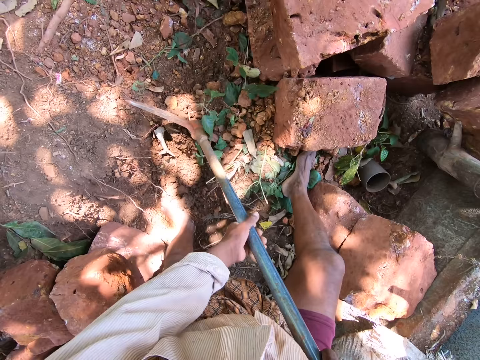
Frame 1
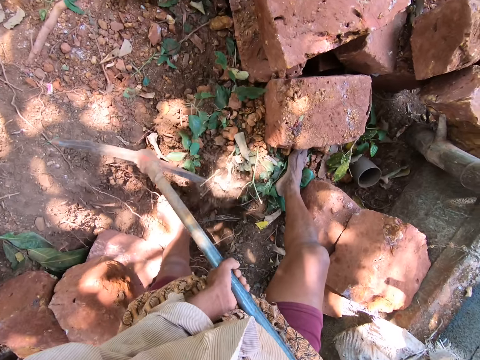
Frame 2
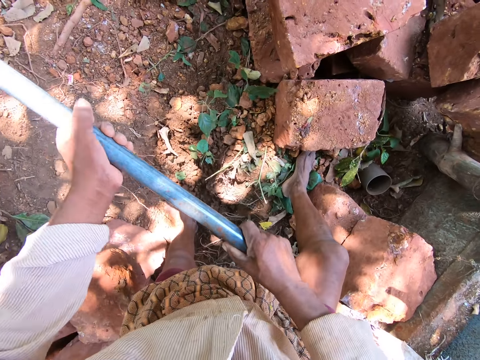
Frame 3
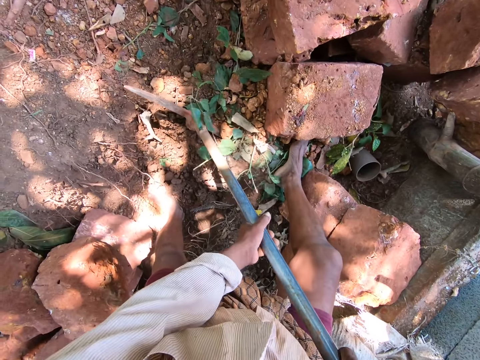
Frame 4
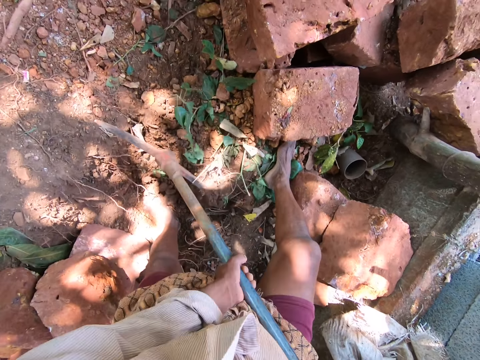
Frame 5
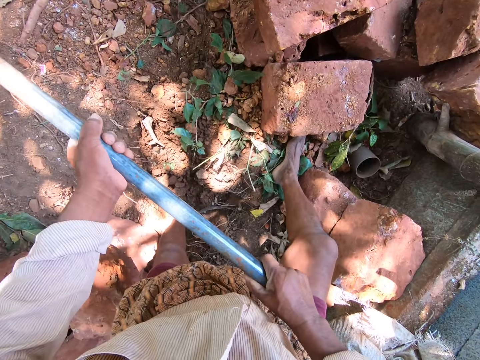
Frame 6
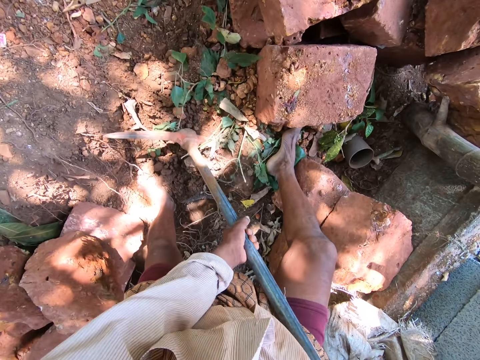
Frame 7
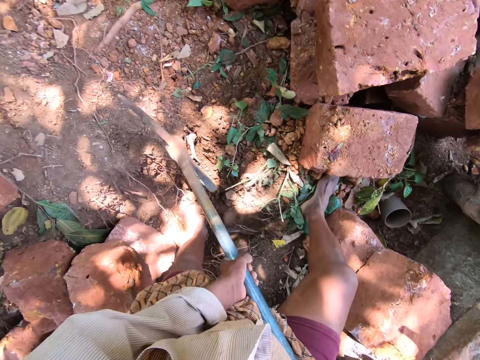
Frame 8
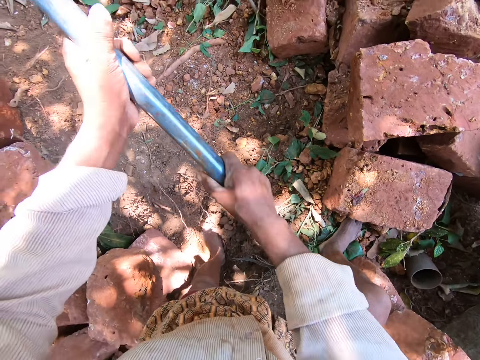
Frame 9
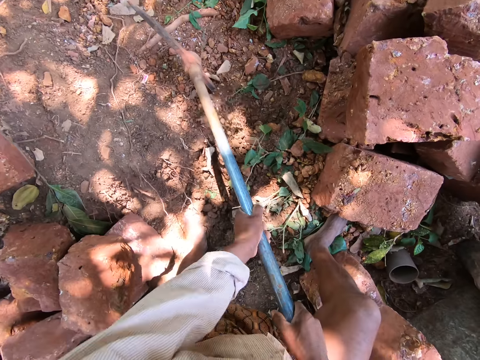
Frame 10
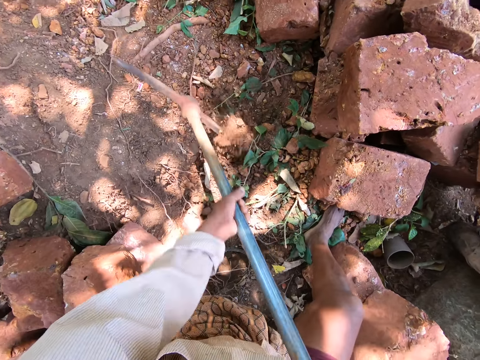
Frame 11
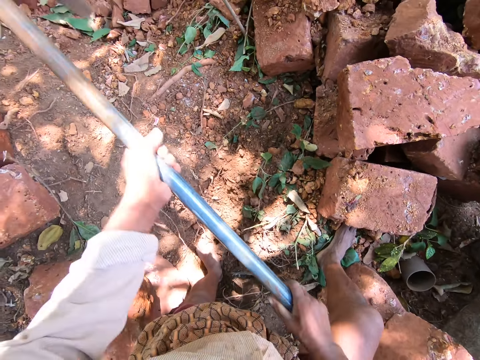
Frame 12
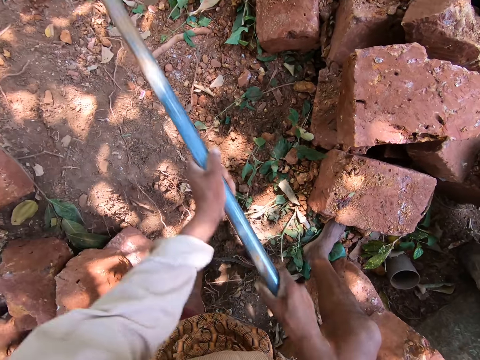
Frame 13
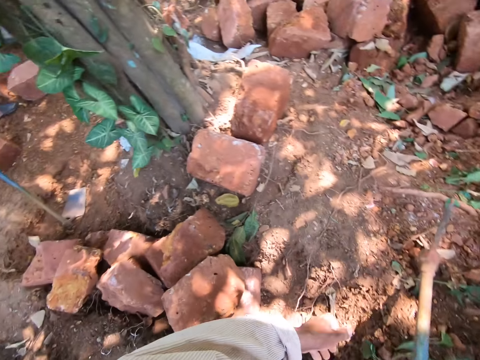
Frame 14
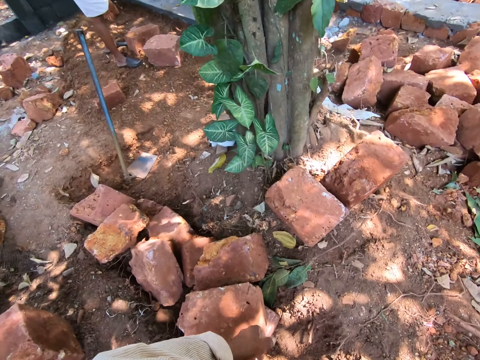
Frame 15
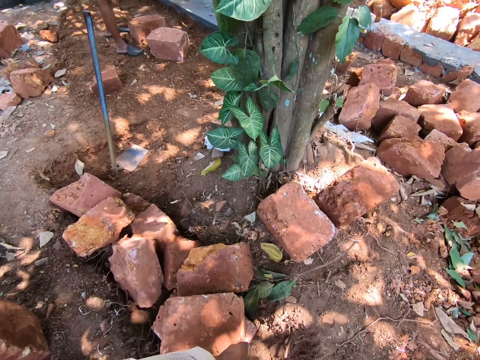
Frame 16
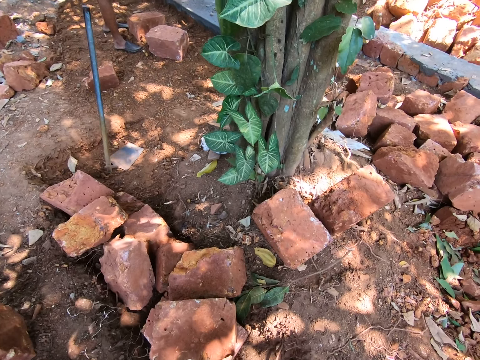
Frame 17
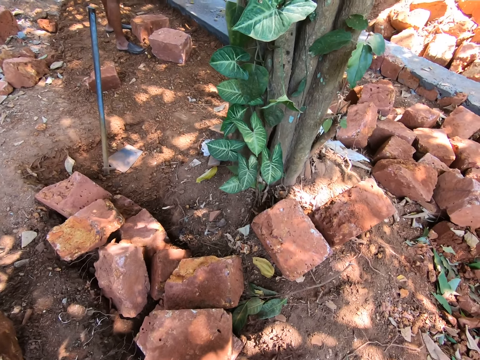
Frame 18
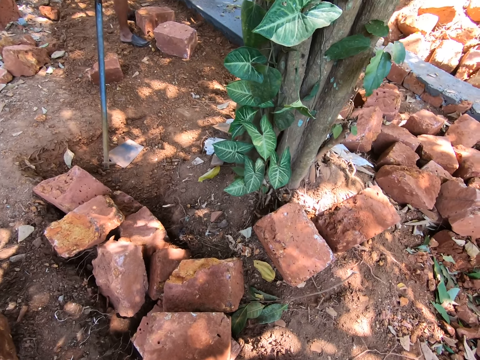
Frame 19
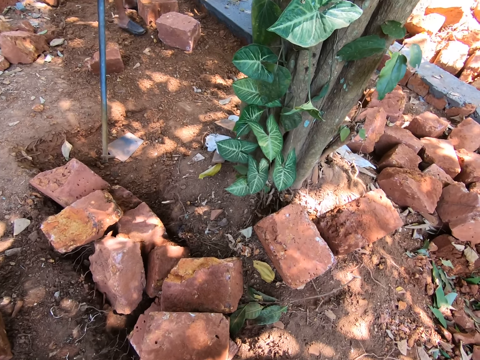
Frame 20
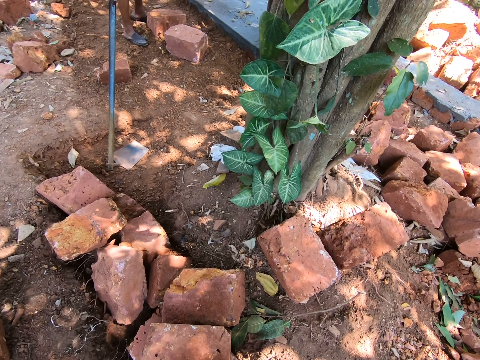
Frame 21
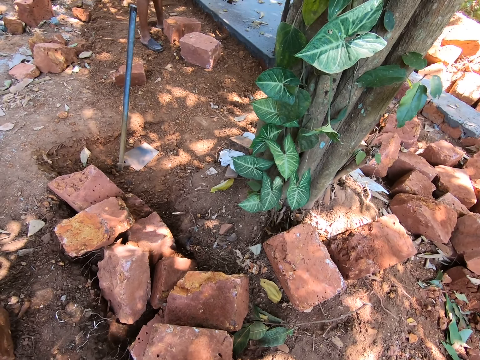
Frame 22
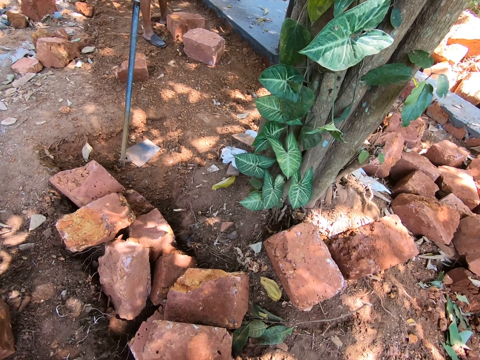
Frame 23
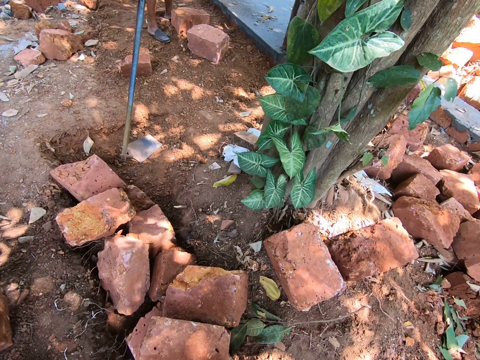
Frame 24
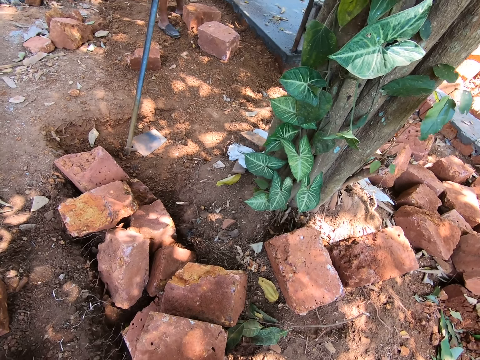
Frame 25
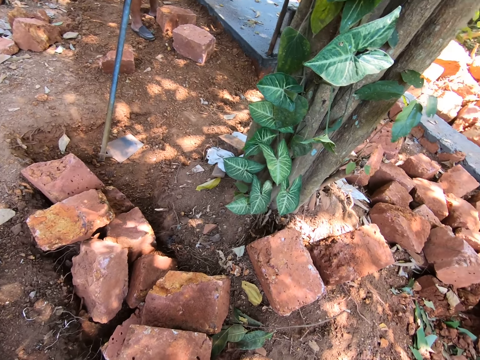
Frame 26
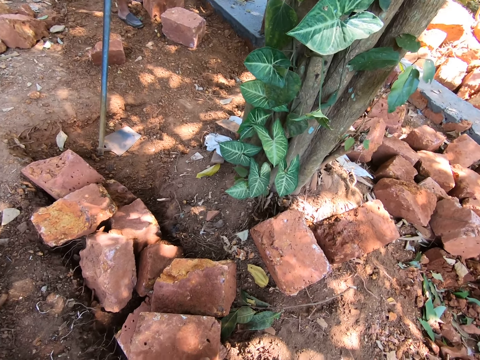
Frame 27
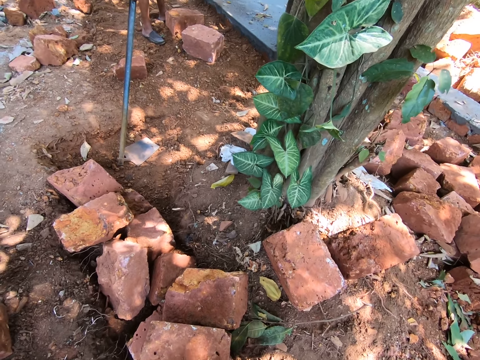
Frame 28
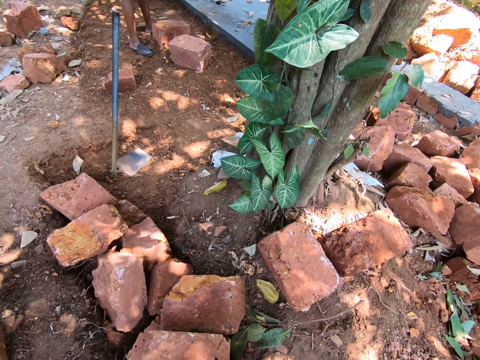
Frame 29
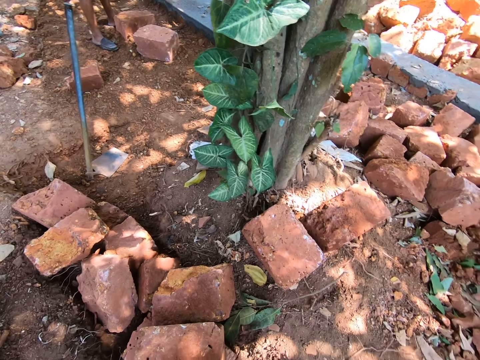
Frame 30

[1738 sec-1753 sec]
The camera wearer holds the pick axe on the ground with his right hand. He converses with a man and another man. He looks around.

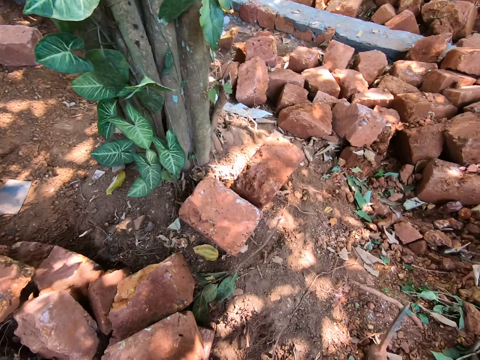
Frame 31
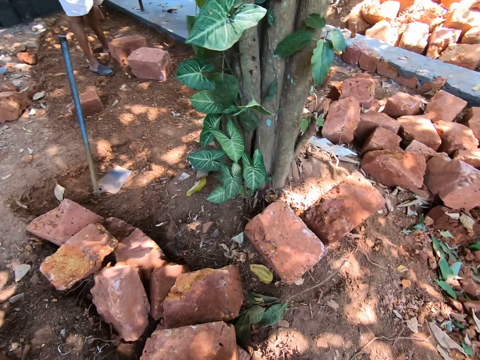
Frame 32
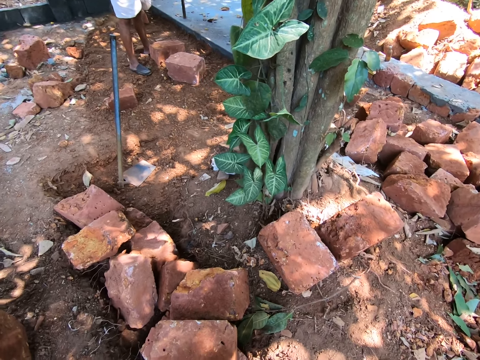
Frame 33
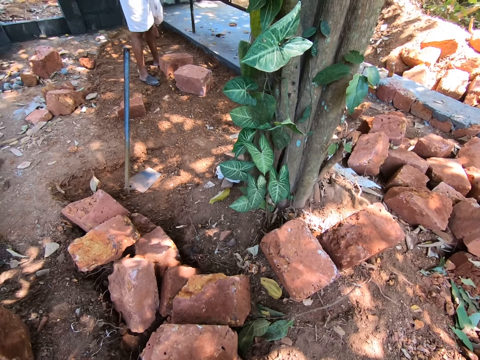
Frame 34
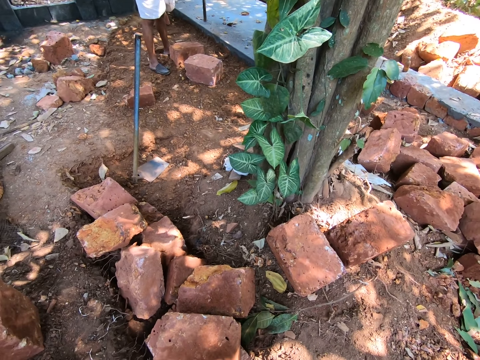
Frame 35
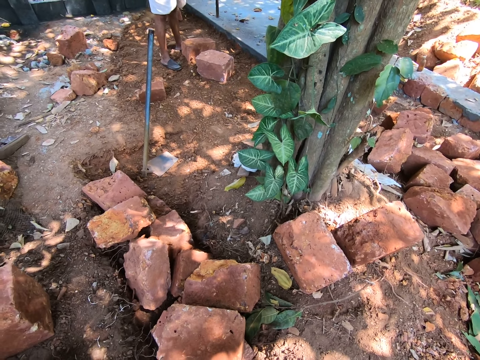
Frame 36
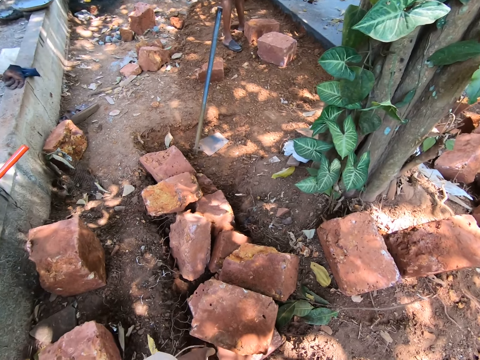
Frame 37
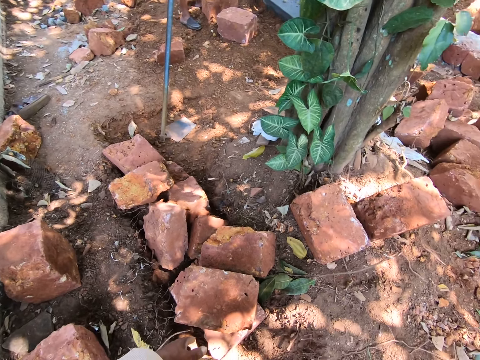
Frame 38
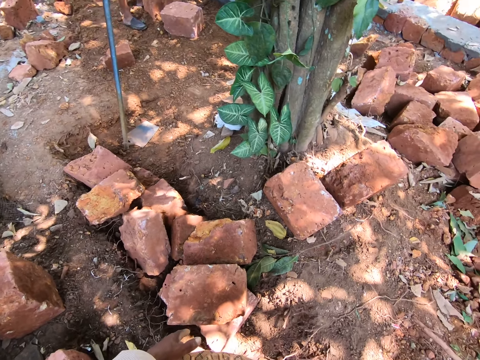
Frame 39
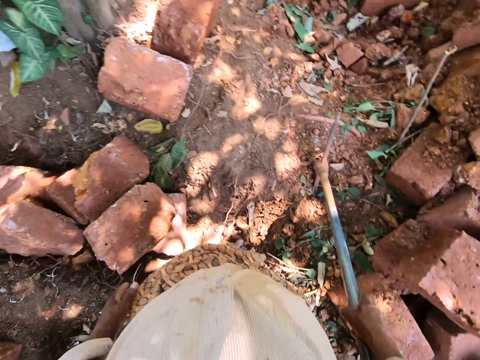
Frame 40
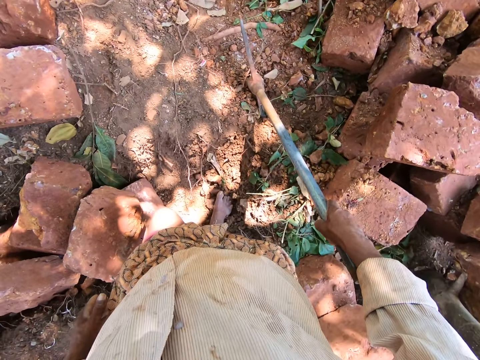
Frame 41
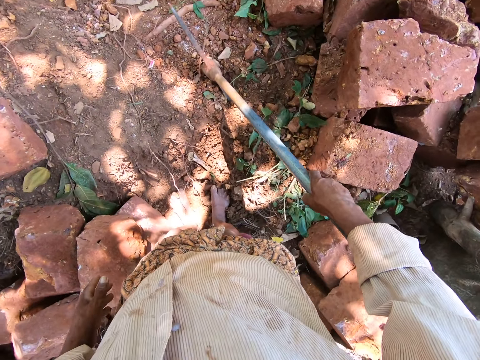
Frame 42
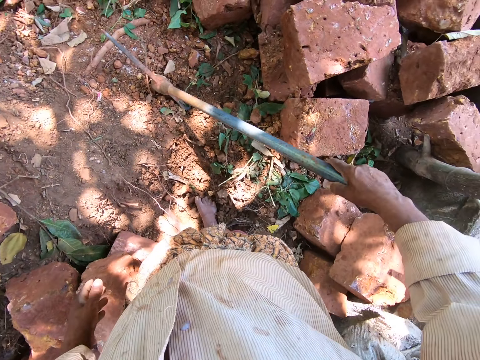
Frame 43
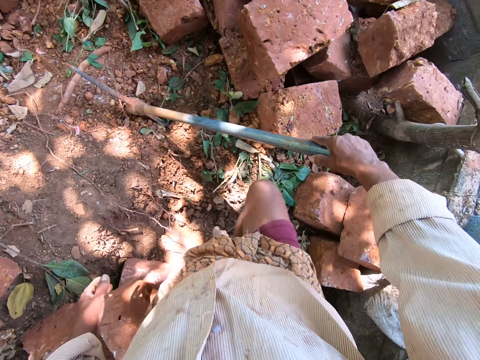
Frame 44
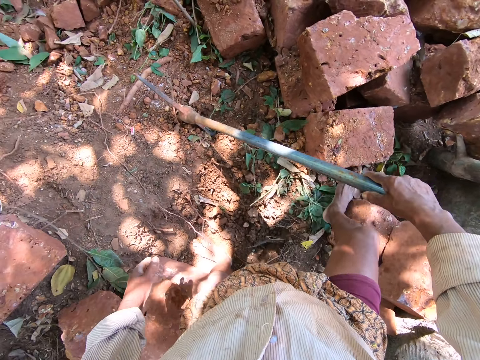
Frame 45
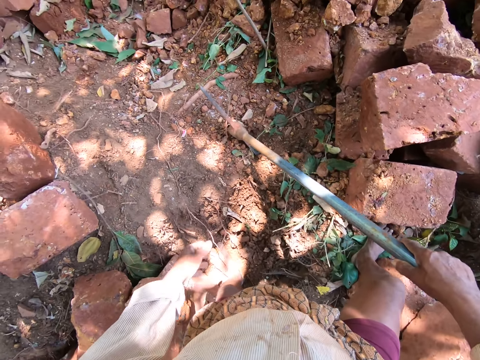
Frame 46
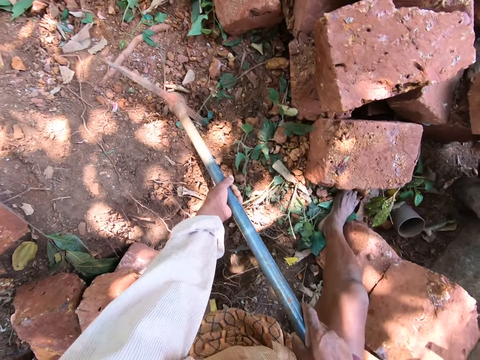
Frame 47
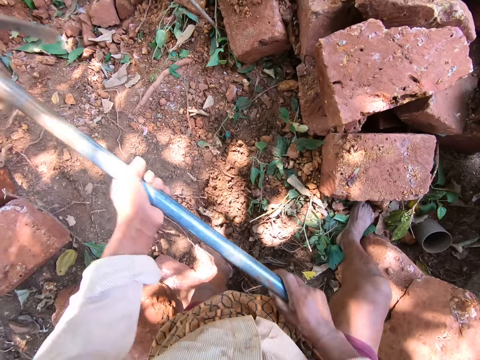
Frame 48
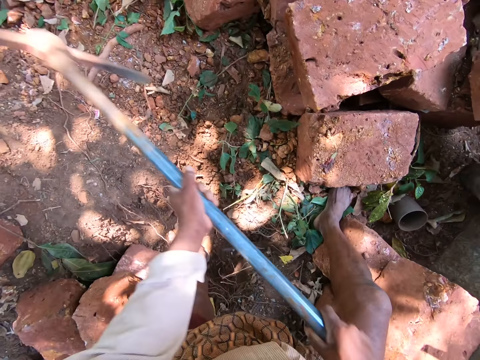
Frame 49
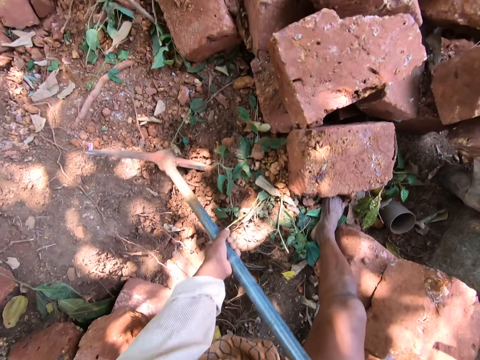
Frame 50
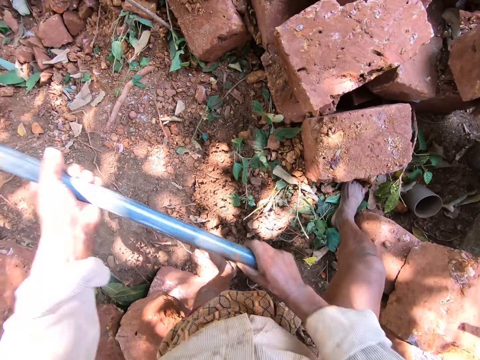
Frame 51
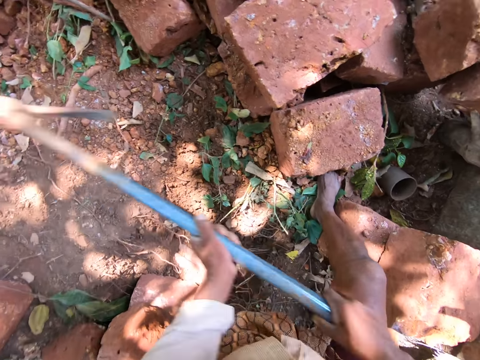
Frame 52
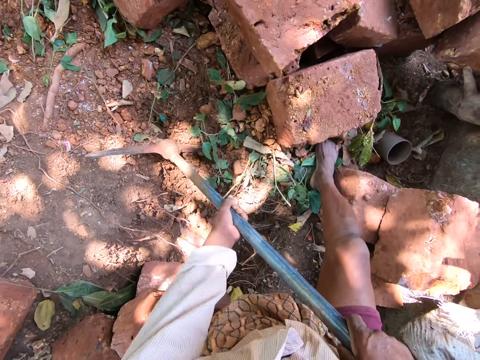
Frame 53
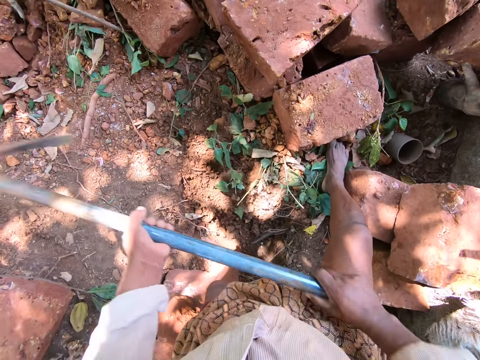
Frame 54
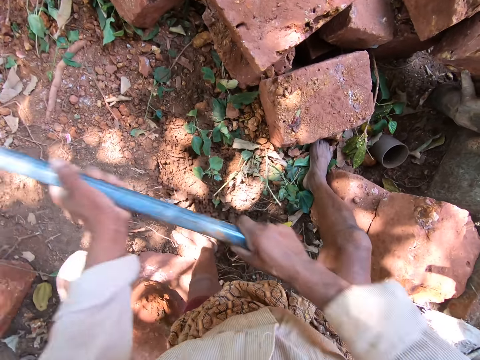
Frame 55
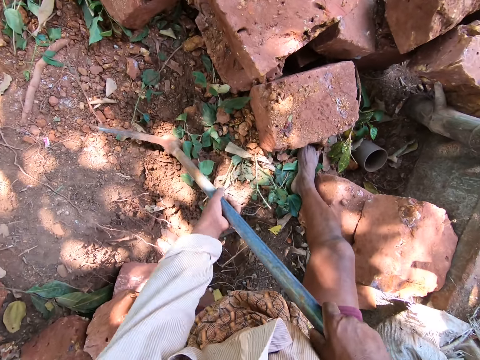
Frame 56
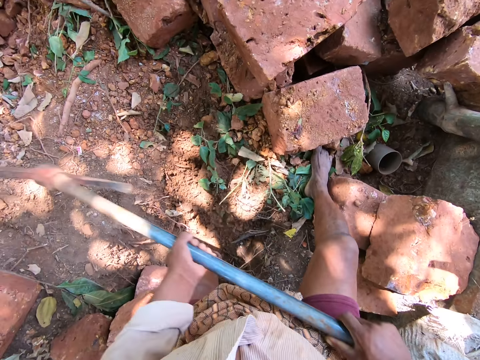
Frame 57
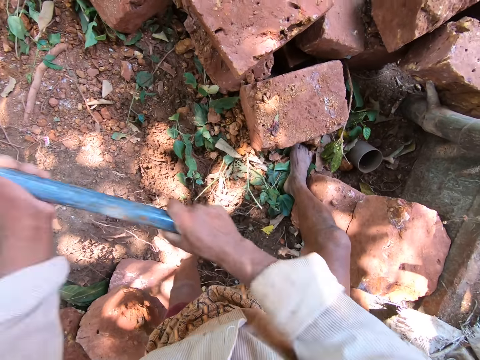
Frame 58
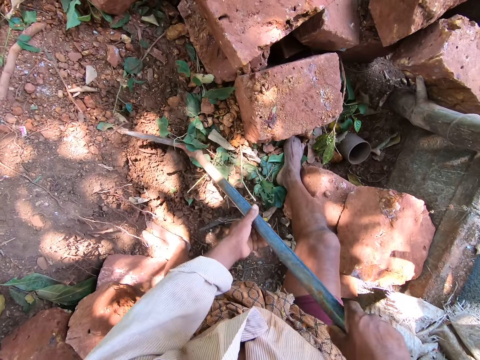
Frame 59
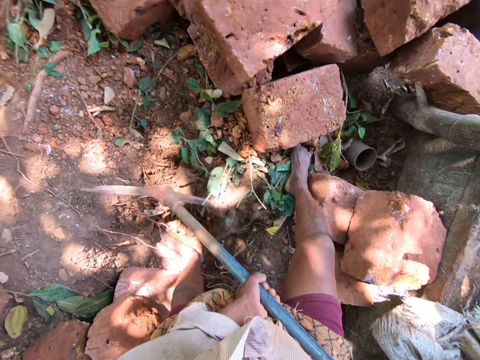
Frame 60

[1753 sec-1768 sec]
The camera wearer picks up the pick axe from the ground with both hands. He digs the ground with the pick axe in both hands.
